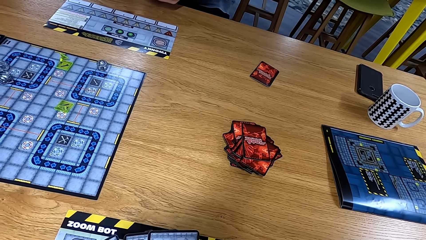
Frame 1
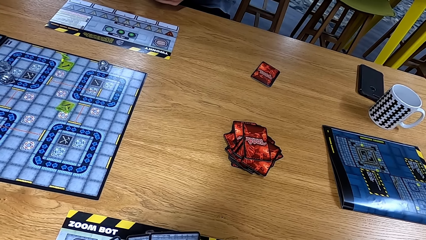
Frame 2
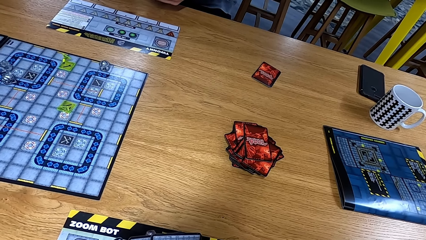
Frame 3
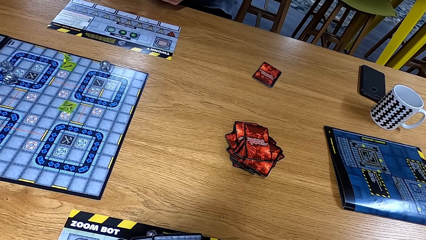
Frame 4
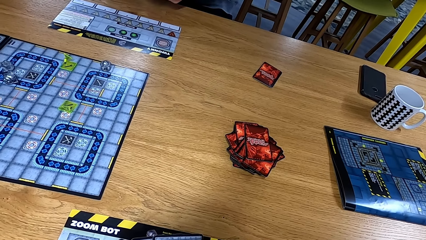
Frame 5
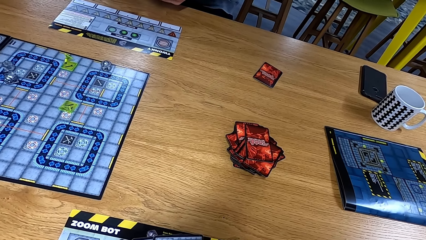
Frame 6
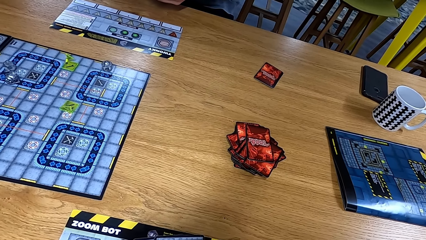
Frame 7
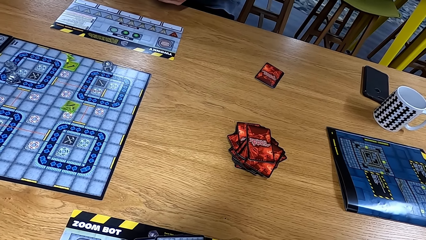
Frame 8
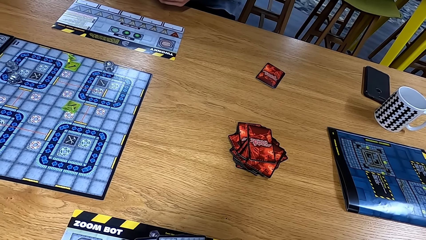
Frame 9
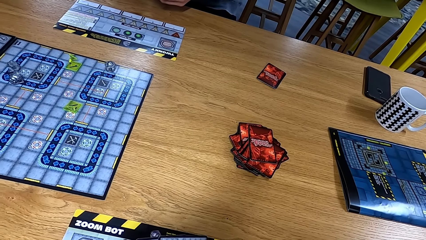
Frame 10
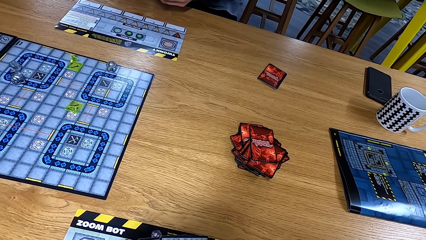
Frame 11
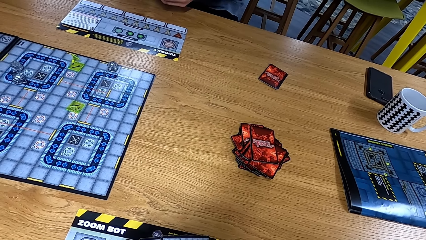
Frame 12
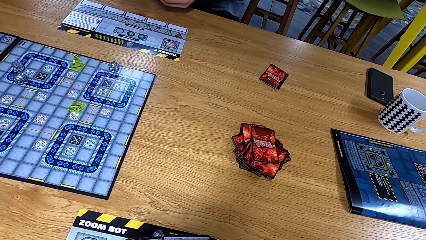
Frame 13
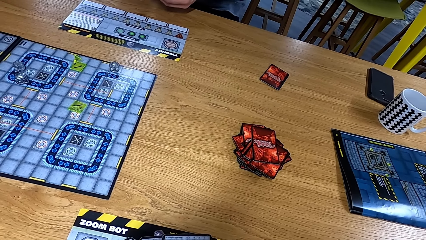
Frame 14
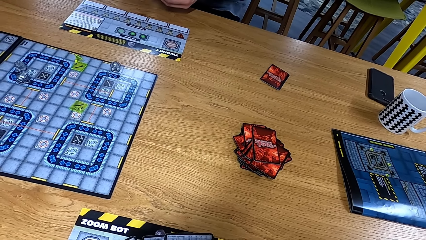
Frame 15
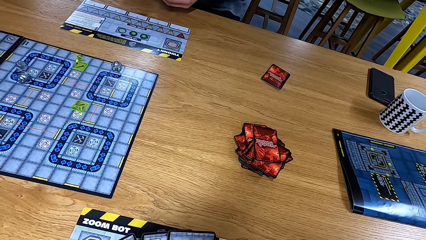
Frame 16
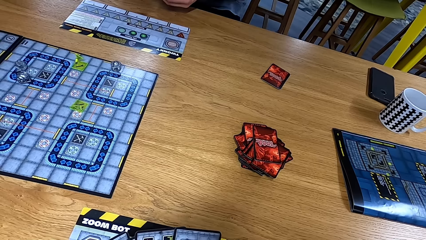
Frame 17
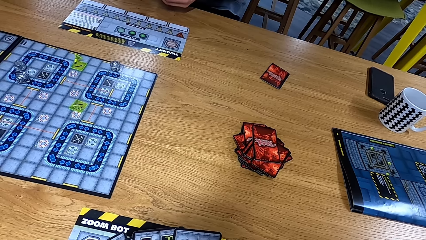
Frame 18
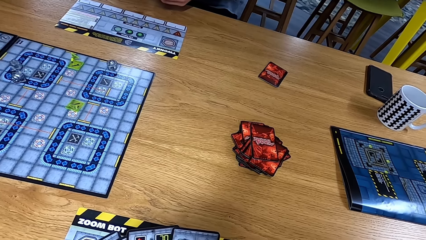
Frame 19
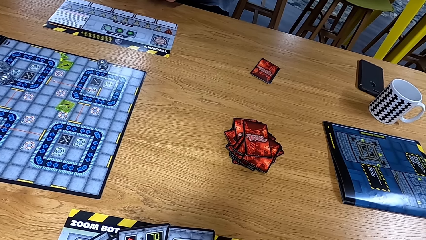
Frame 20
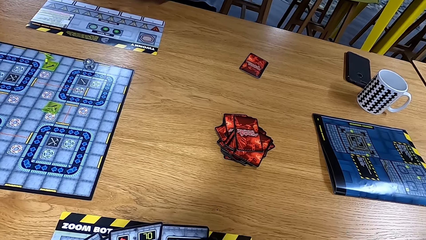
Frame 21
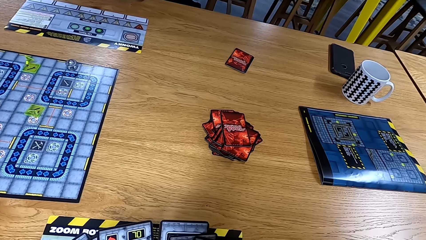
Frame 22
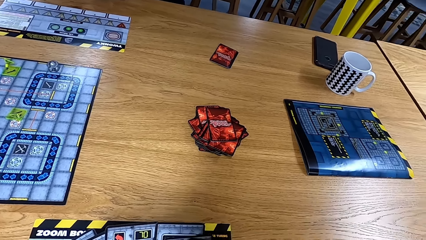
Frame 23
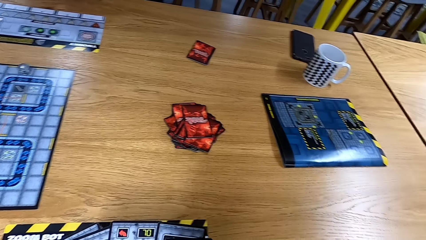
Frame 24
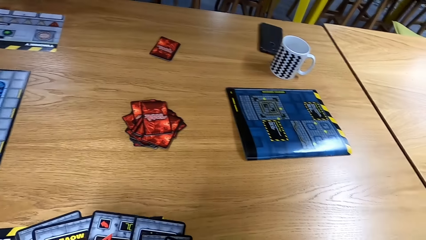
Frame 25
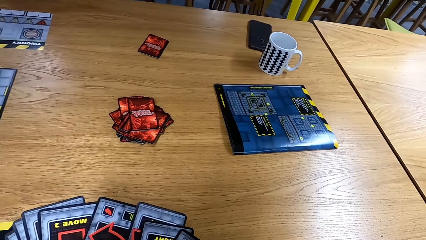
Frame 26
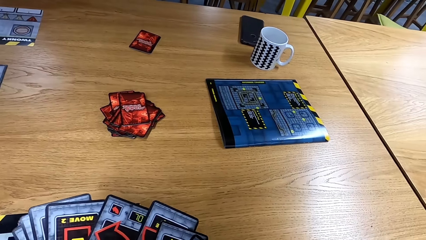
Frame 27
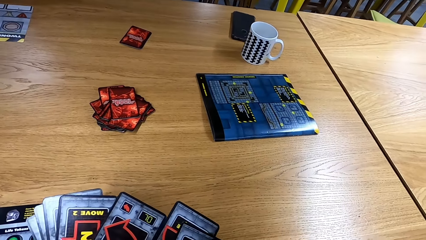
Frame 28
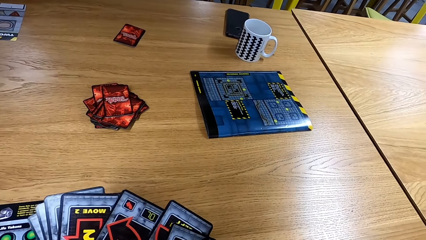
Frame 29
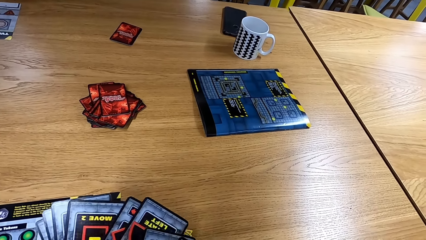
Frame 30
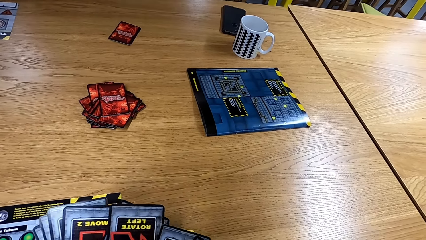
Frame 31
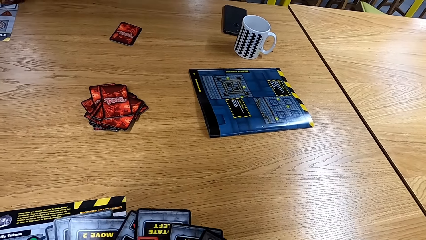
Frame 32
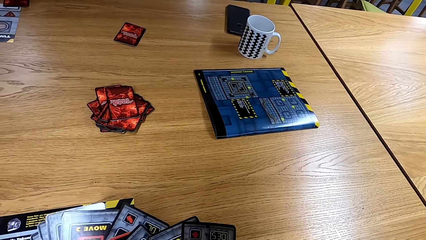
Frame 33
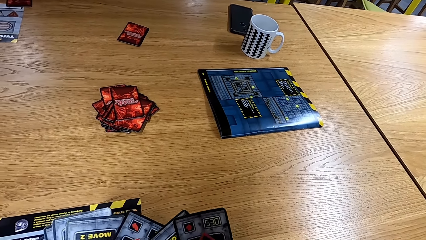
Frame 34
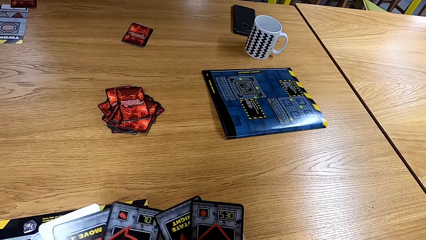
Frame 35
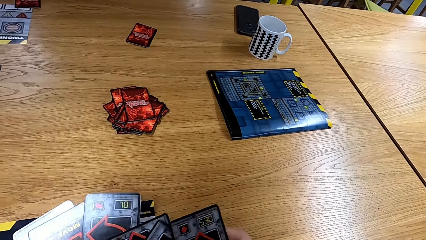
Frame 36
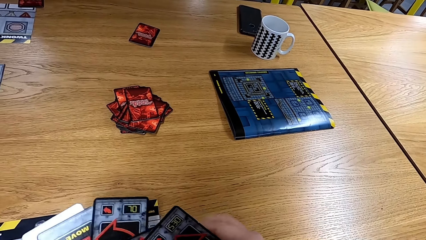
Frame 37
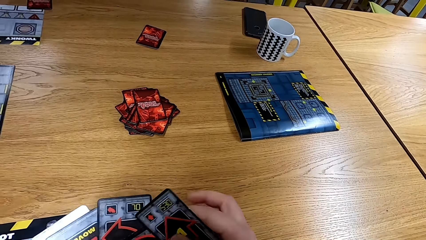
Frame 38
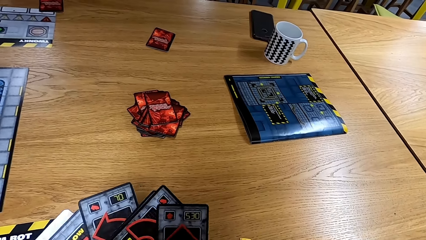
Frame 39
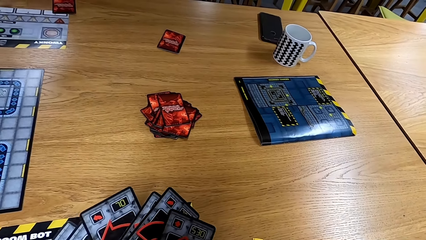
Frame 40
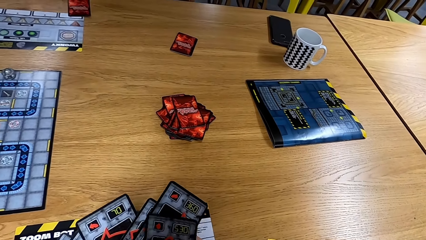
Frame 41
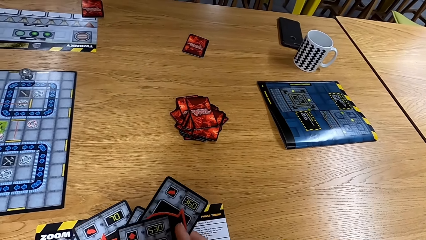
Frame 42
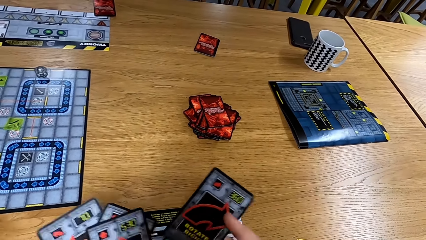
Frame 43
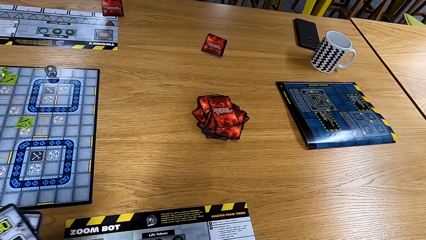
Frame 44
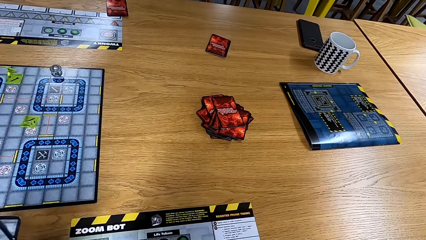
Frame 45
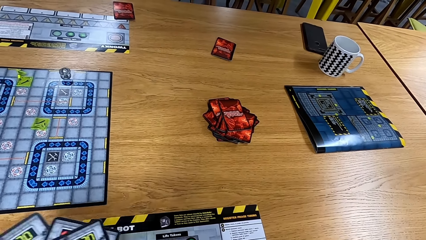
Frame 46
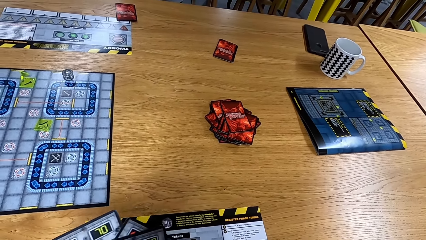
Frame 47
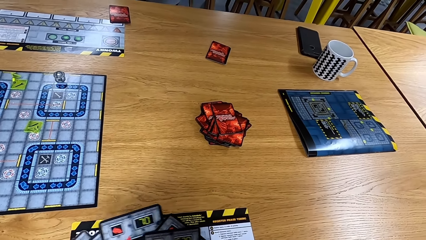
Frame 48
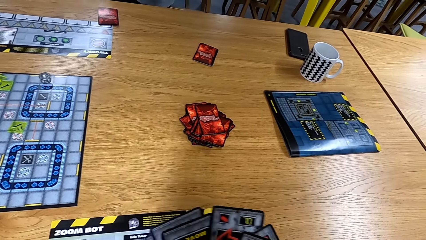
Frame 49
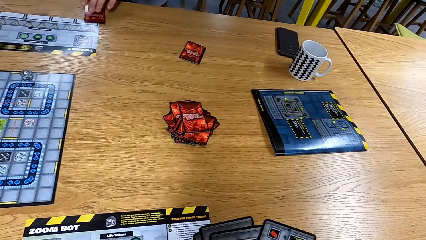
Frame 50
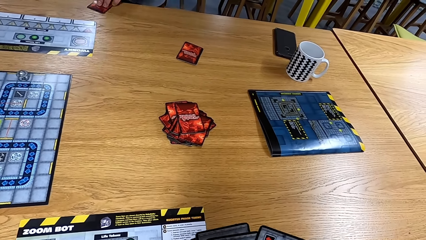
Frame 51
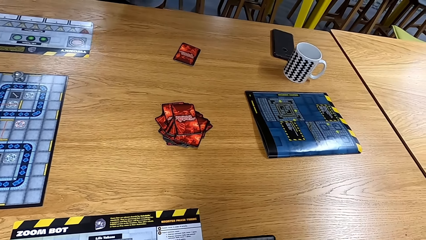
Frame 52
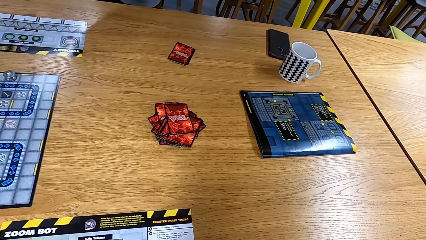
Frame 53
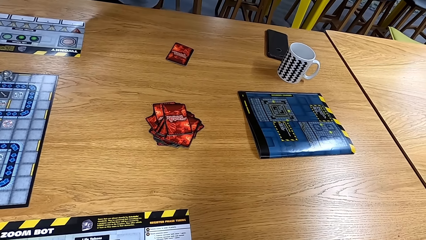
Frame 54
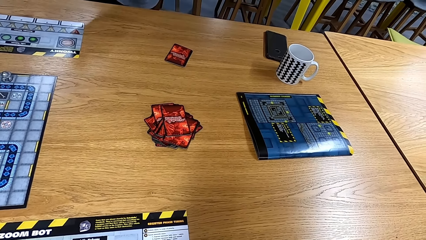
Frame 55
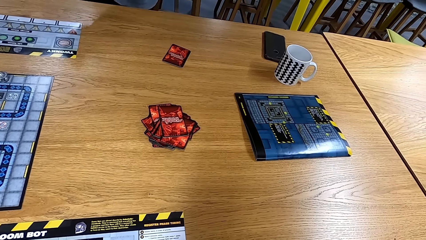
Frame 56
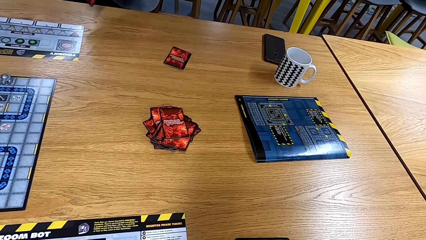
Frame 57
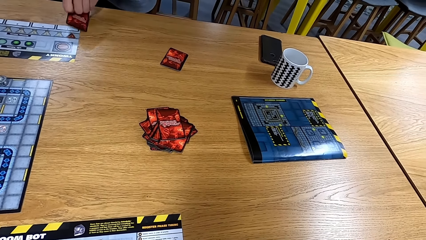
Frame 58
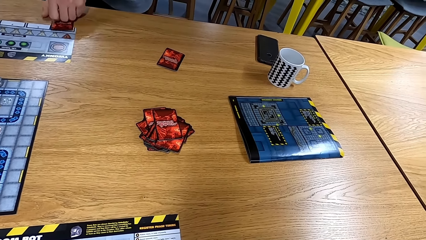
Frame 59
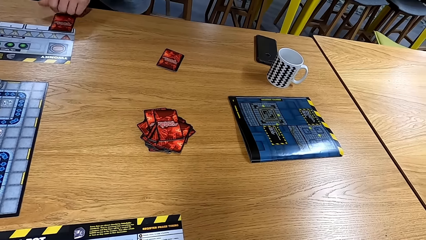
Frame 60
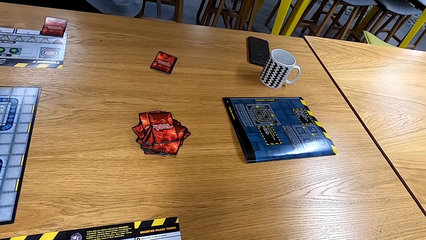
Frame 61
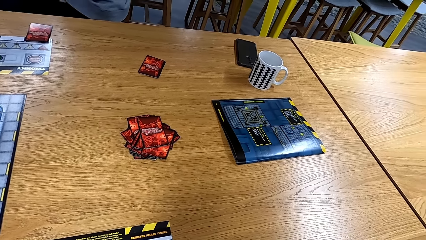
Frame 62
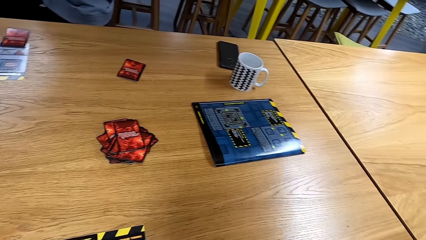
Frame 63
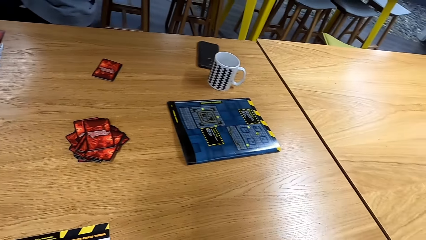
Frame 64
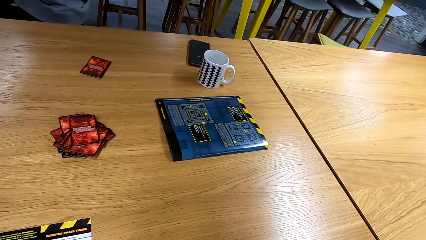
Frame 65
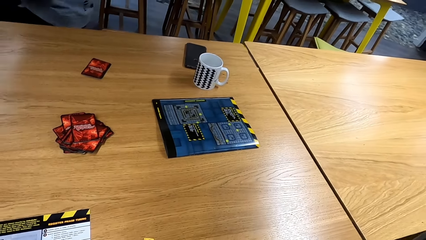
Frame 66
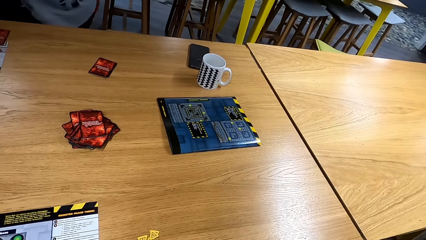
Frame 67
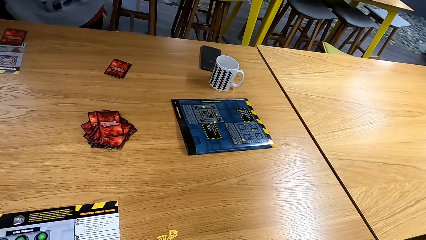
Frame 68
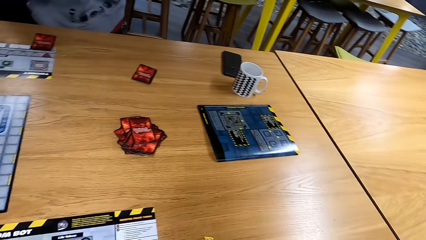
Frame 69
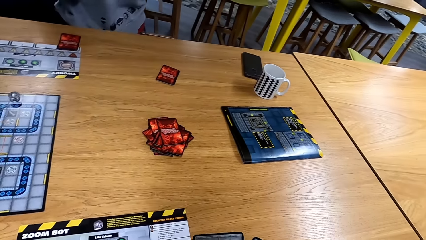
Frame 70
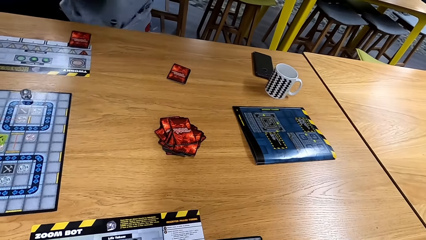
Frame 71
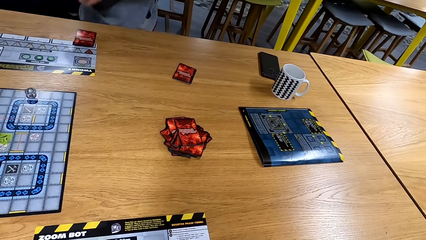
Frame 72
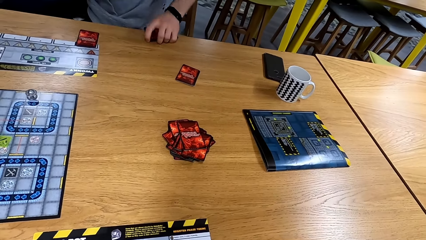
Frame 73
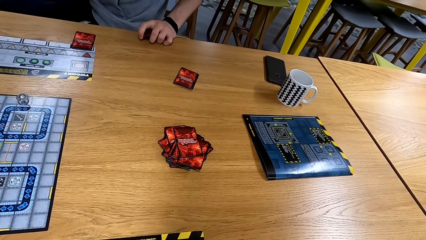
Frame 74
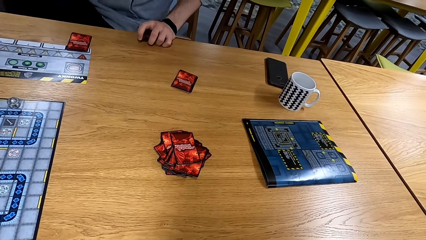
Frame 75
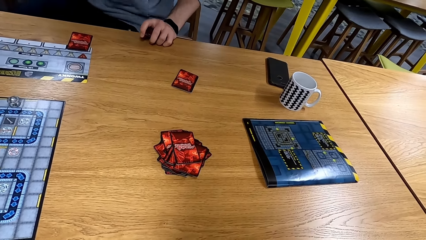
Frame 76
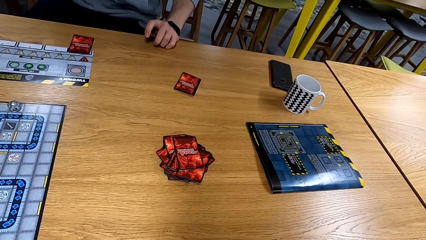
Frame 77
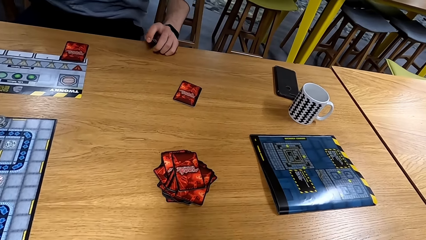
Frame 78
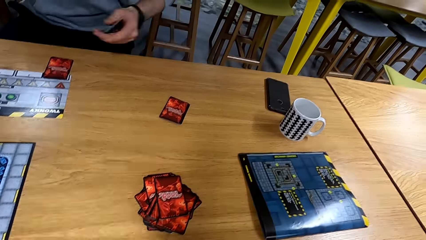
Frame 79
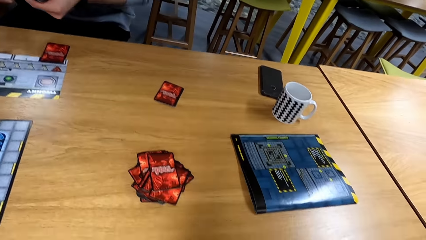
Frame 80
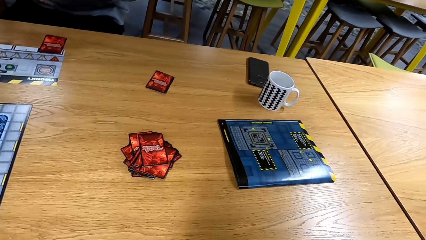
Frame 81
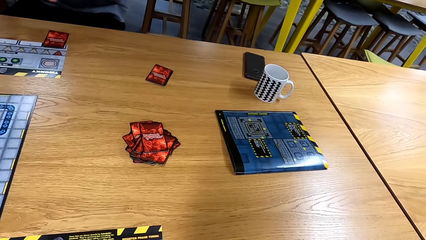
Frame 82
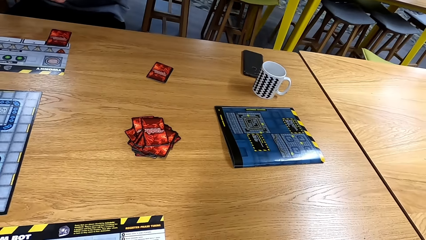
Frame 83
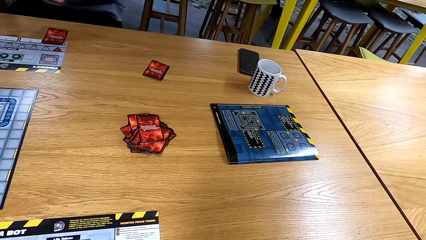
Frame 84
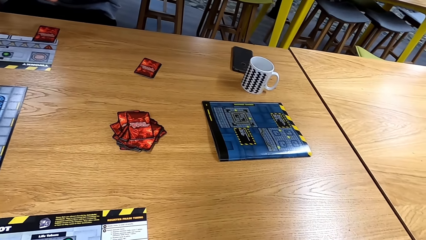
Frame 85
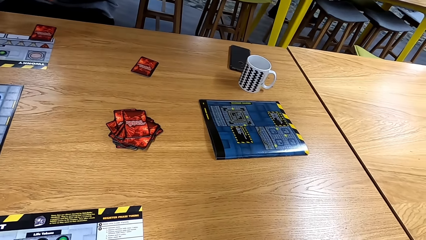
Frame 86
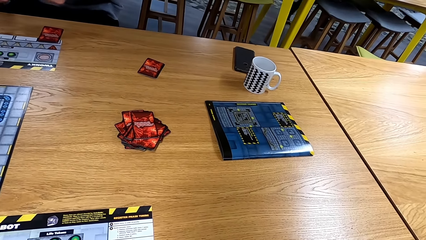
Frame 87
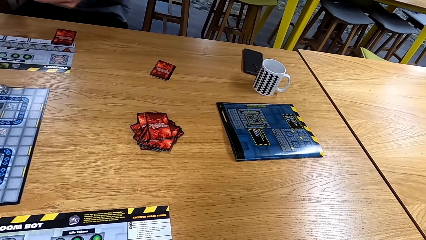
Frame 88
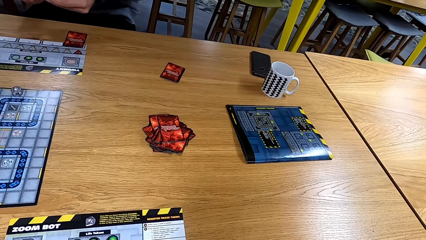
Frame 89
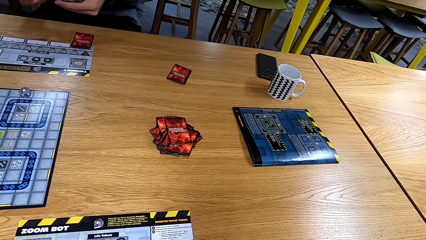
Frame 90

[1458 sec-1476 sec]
The camera wearer arranges the cards. A man puts the card on the table. The man moves.
